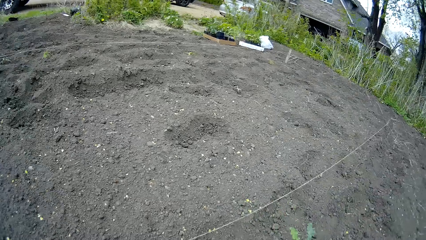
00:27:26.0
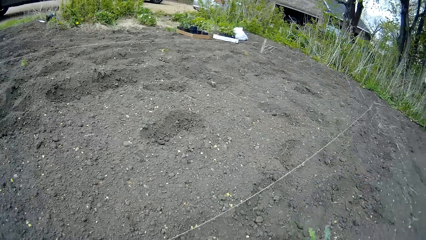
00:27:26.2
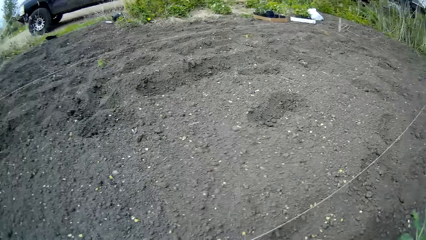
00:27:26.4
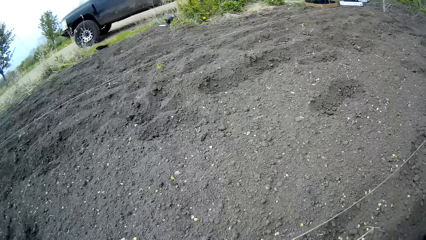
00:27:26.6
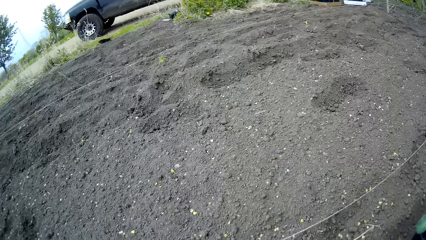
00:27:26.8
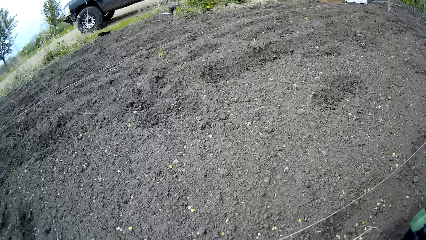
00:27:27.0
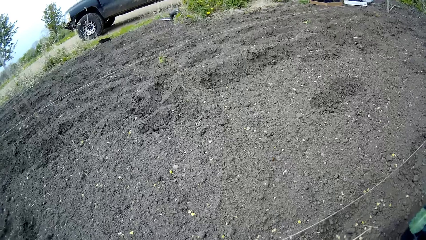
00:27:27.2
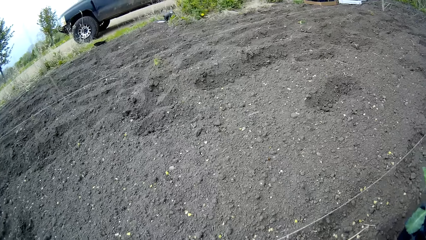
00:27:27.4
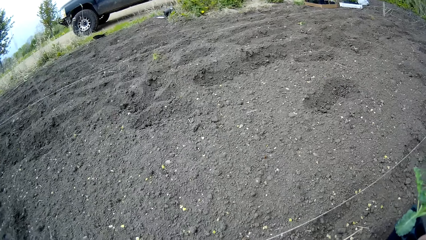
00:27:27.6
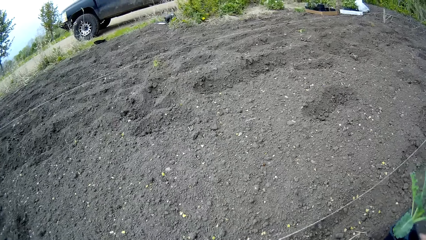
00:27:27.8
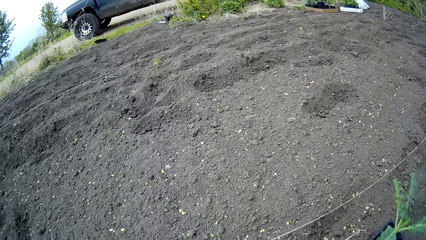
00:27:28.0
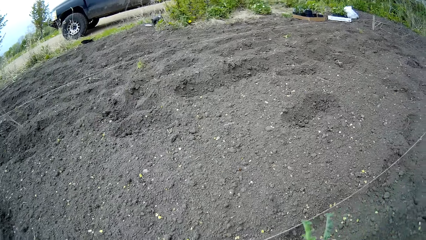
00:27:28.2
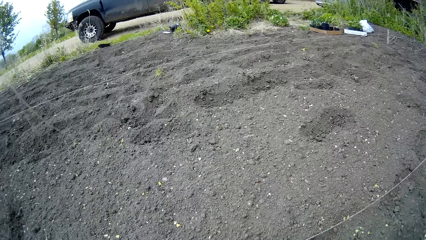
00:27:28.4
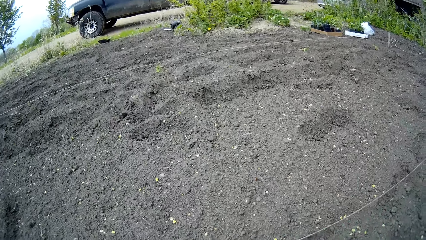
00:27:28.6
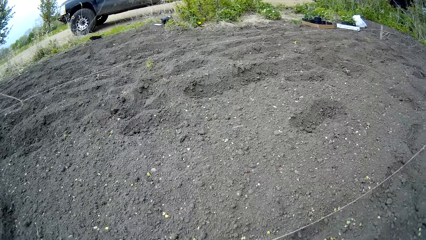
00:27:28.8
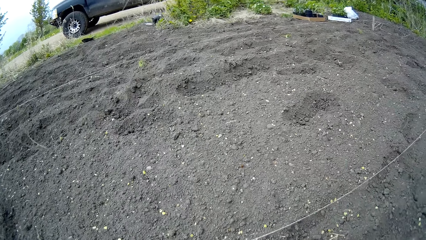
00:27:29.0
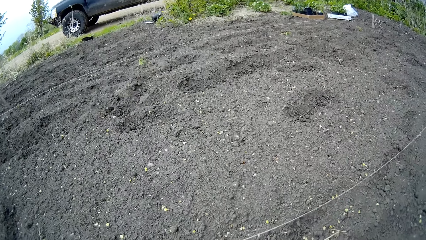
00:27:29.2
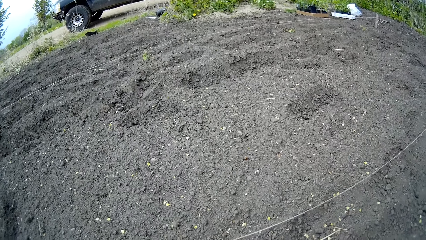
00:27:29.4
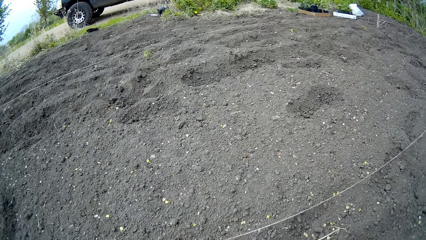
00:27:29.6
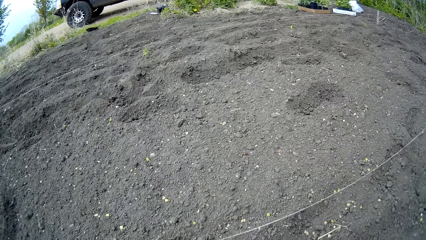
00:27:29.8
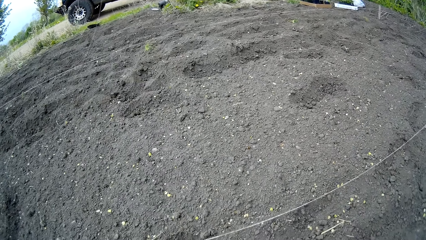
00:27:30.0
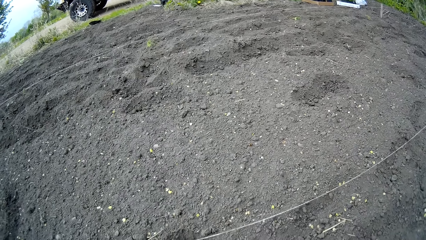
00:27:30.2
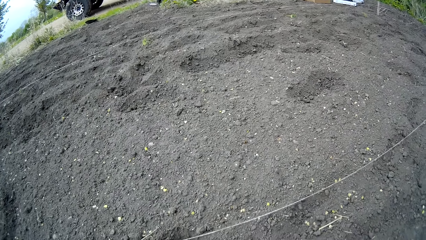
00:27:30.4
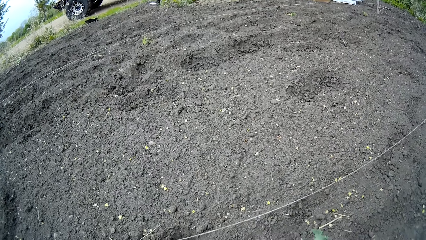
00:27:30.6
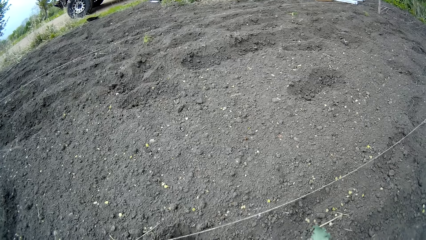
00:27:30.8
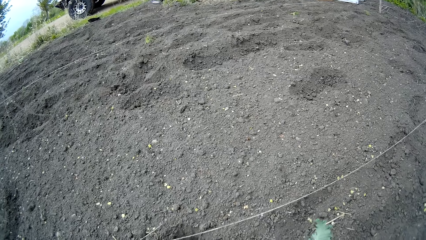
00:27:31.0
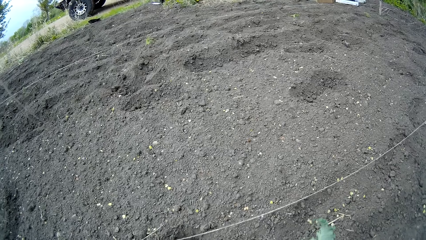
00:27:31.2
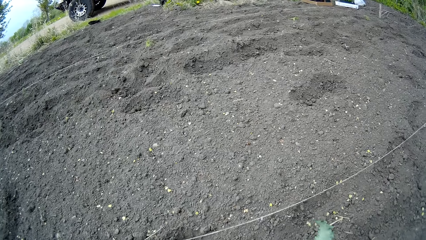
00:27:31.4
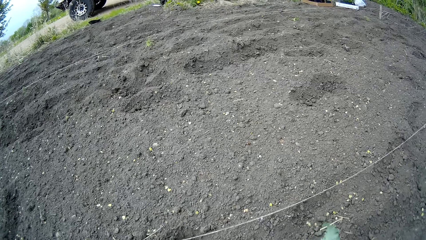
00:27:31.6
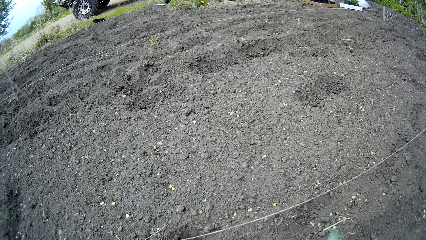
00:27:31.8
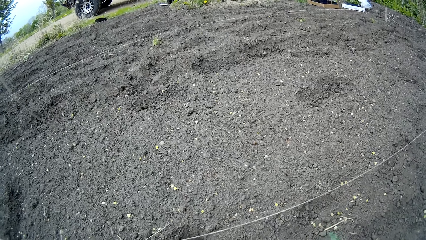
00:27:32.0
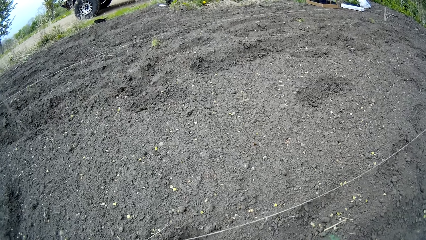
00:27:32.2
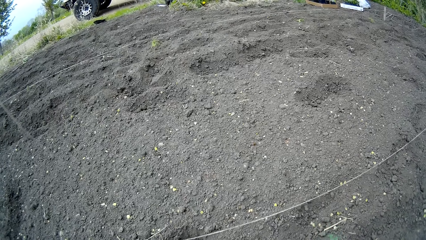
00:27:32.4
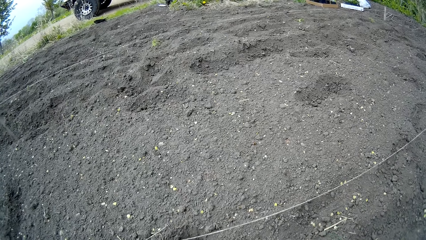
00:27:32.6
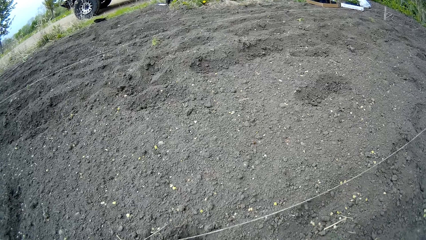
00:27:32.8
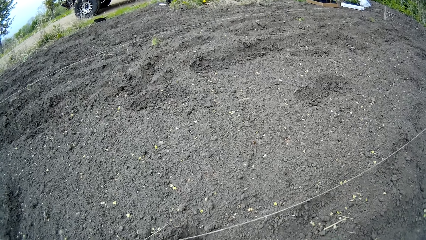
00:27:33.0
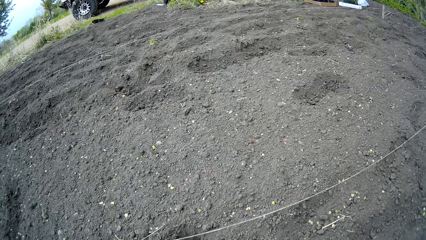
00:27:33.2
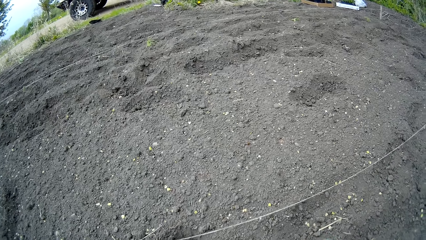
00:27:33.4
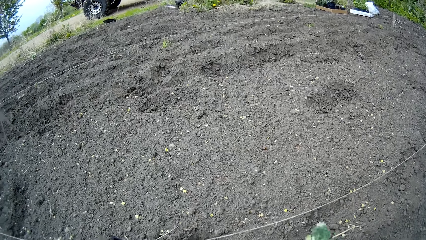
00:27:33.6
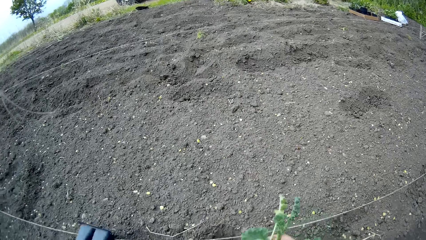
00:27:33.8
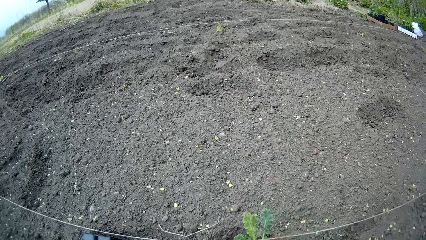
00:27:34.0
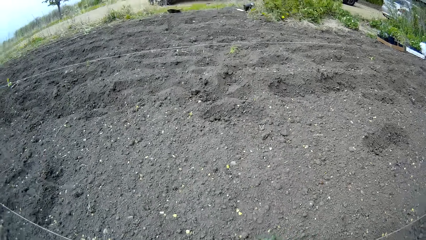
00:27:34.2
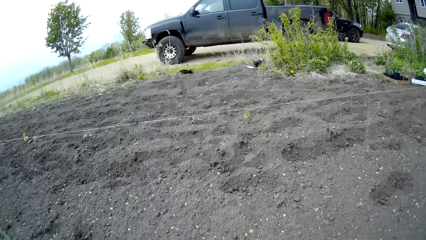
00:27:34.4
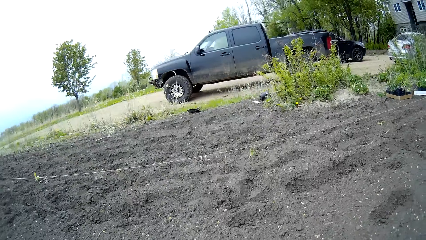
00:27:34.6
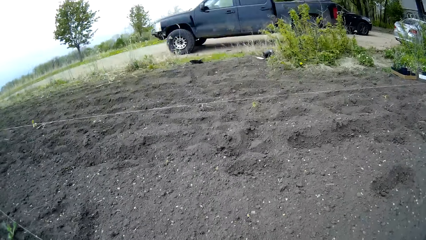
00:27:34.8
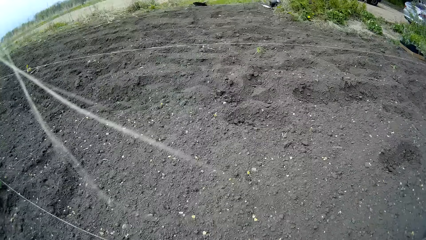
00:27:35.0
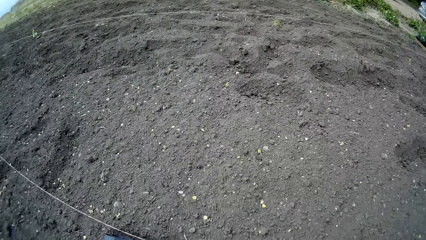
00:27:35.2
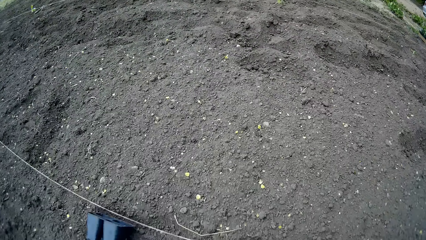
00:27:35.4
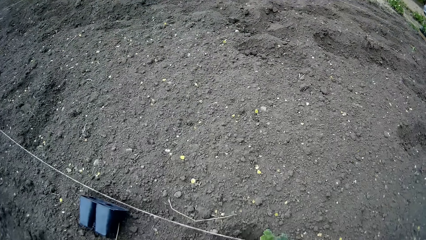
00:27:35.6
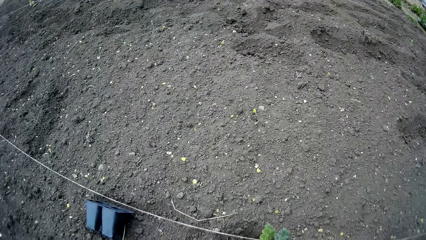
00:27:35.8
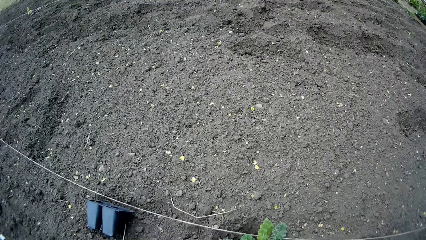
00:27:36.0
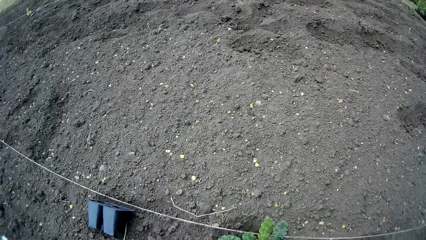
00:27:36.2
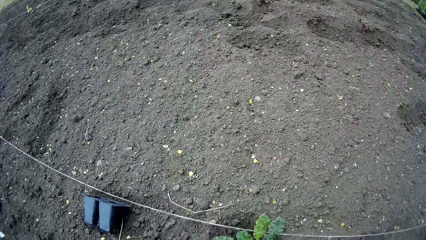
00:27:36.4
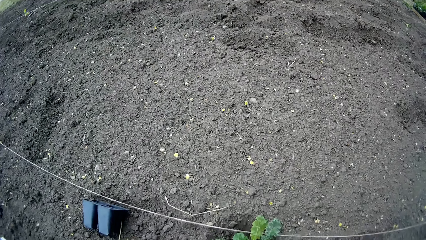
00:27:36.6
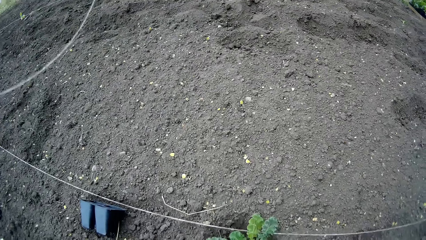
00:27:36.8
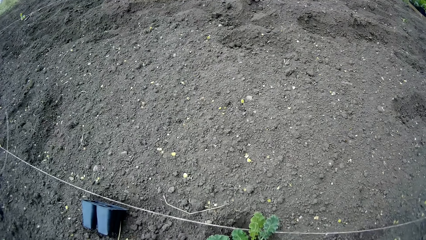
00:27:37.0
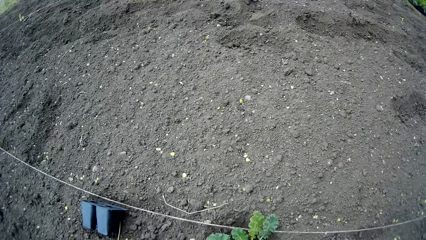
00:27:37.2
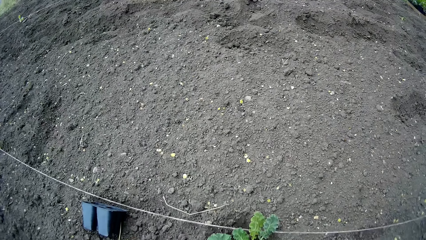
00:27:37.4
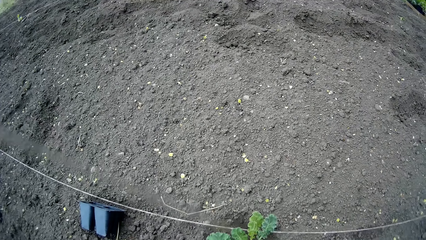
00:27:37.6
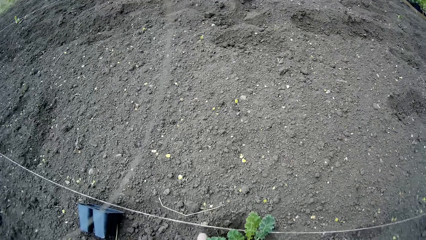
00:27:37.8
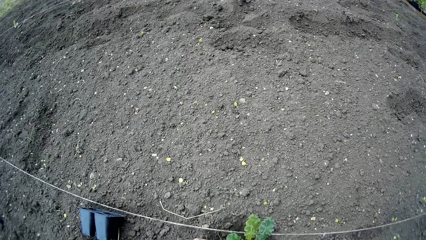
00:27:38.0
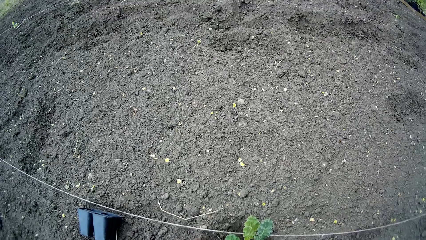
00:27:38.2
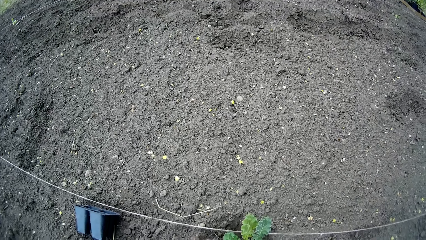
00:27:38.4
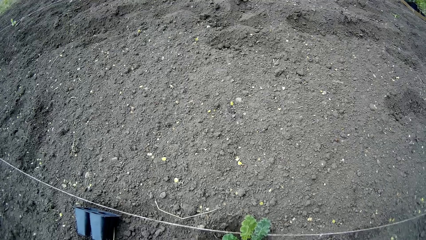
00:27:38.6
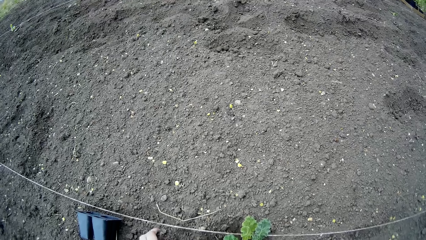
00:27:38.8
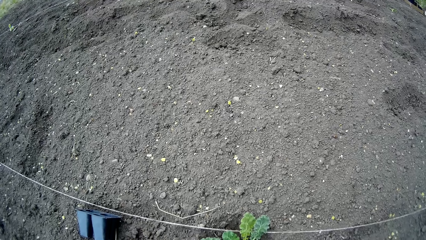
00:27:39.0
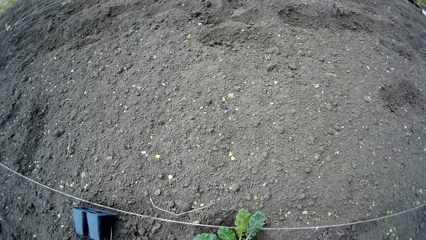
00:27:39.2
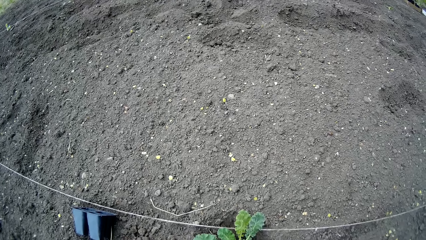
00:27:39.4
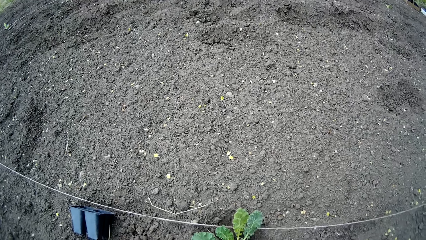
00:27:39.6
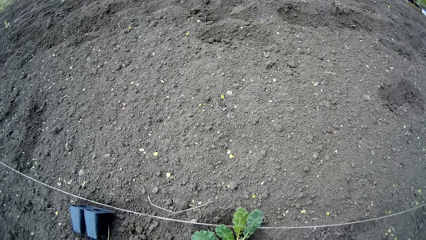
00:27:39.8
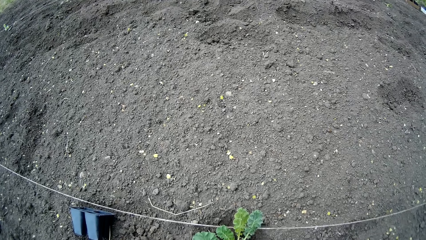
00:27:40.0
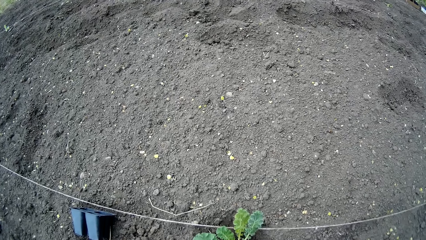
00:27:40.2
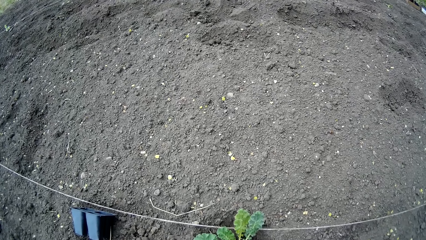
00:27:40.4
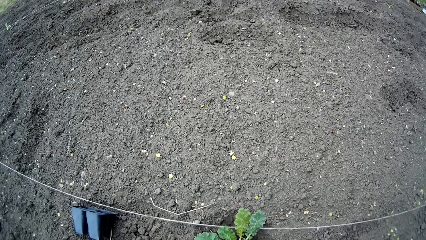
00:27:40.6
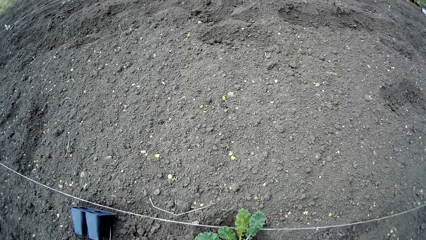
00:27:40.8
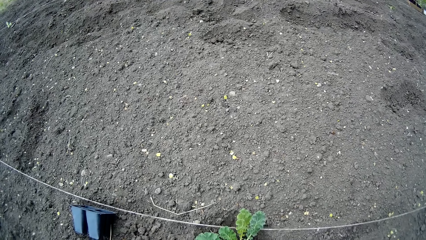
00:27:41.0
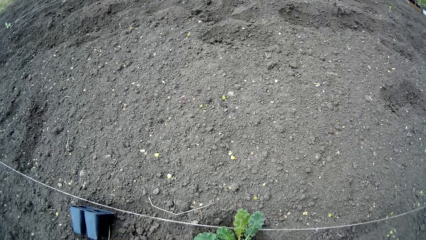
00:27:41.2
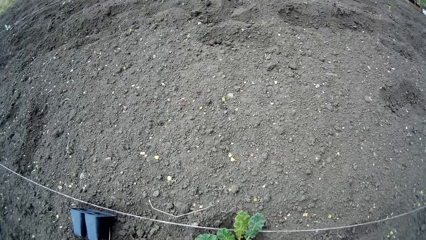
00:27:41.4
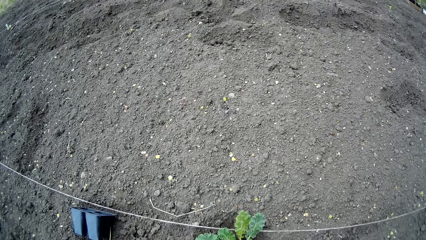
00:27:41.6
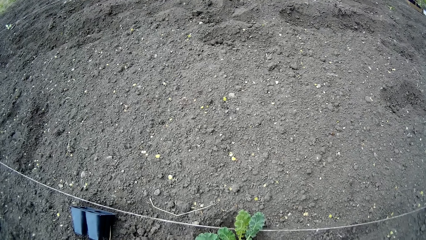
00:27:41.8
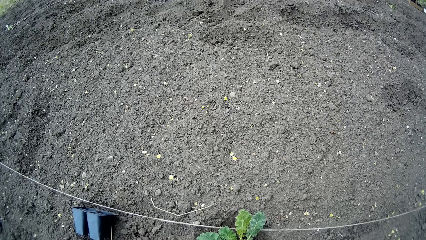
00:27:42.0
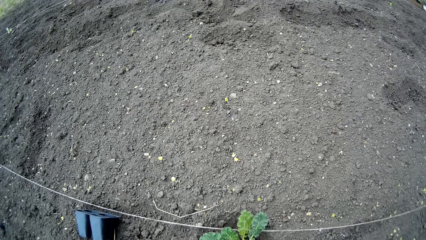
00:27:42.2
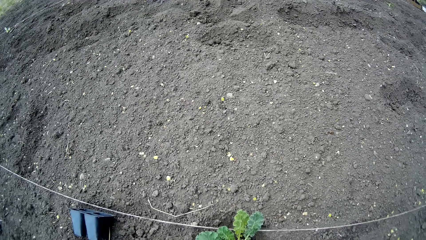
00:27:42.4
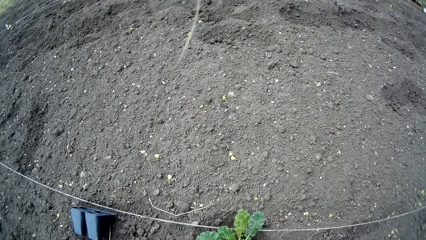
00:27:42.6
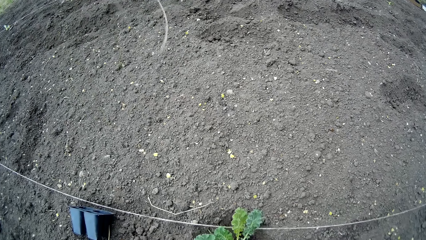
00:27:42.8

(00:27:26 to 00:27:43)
The camera wearer places the plant pot on the ground with his right hand. He drops a container. He drops the plant. He places the plant in the soil. He throws dirt. He firms the soil around the plant with both hands.
